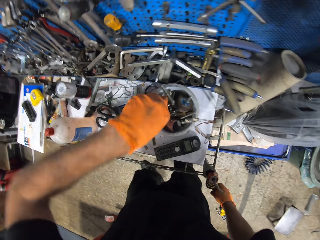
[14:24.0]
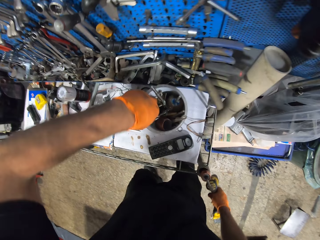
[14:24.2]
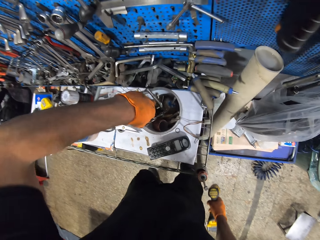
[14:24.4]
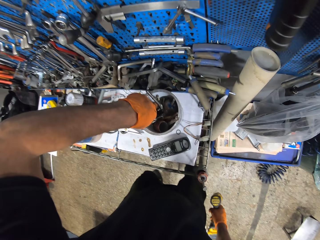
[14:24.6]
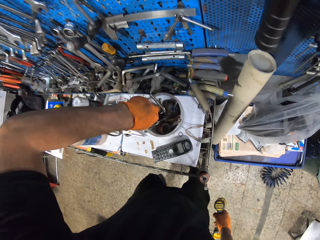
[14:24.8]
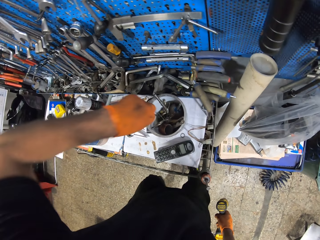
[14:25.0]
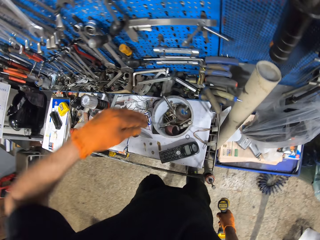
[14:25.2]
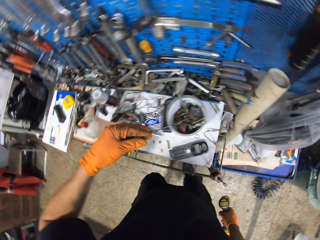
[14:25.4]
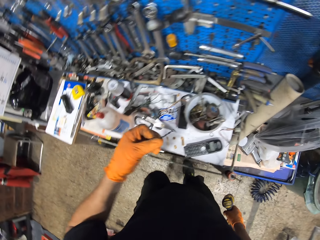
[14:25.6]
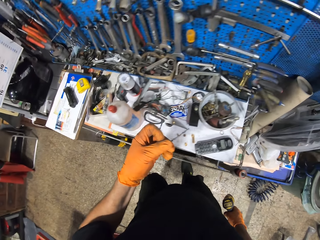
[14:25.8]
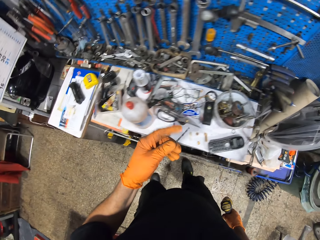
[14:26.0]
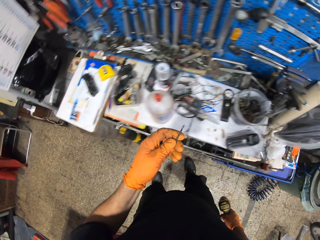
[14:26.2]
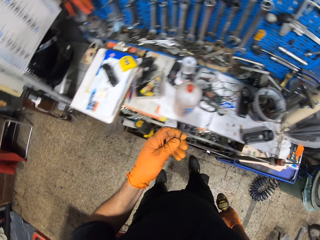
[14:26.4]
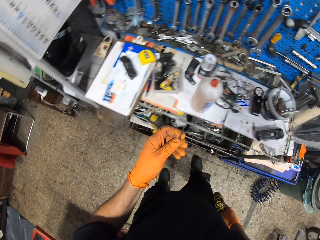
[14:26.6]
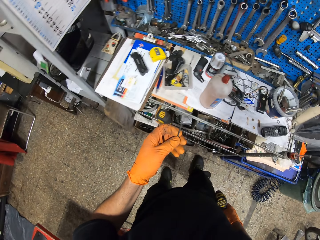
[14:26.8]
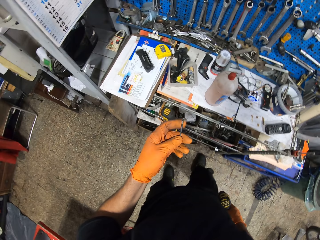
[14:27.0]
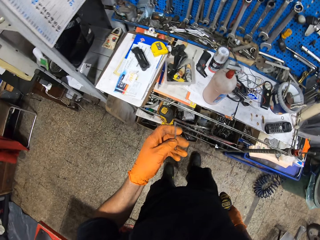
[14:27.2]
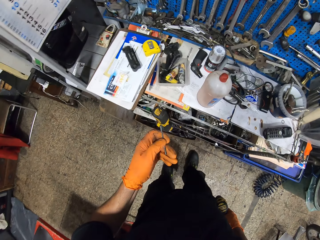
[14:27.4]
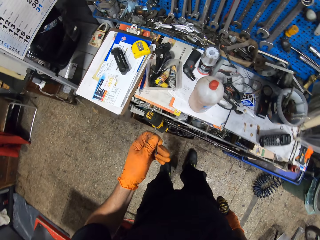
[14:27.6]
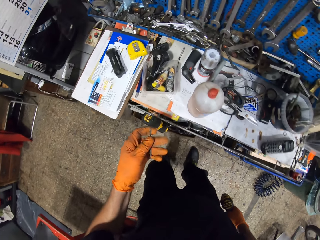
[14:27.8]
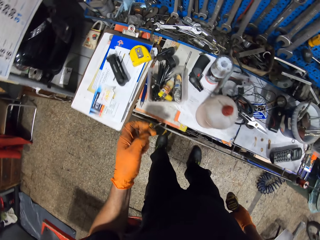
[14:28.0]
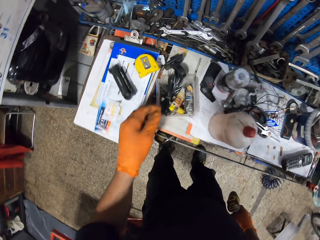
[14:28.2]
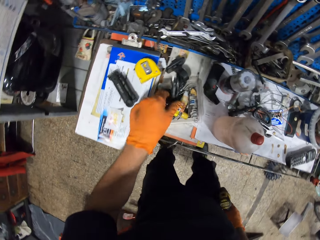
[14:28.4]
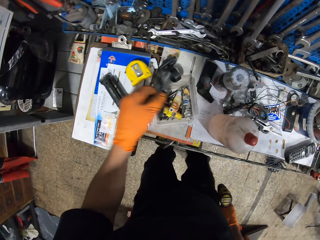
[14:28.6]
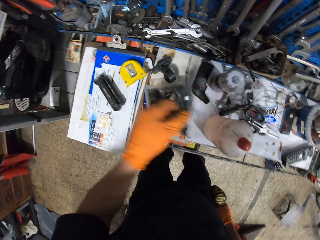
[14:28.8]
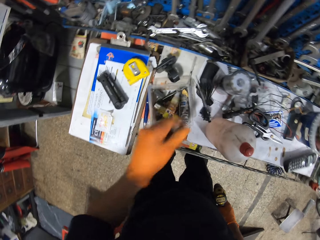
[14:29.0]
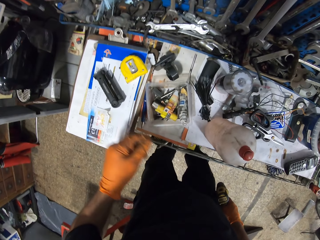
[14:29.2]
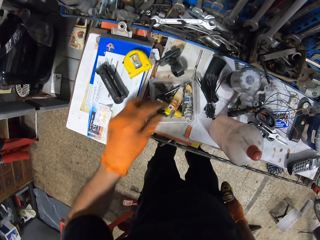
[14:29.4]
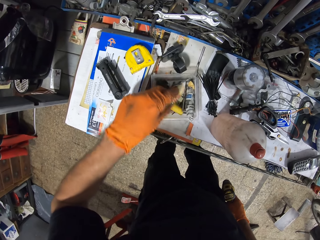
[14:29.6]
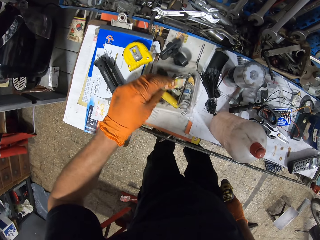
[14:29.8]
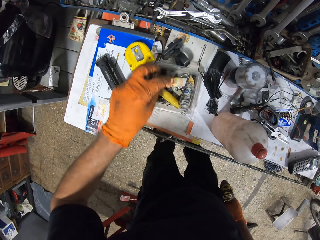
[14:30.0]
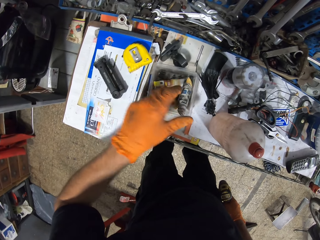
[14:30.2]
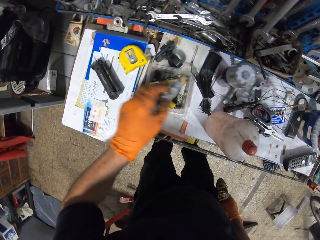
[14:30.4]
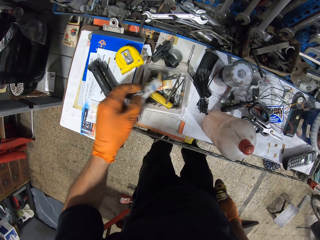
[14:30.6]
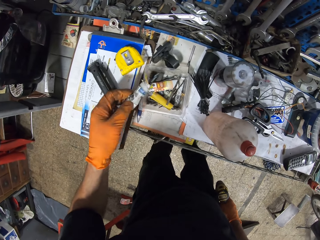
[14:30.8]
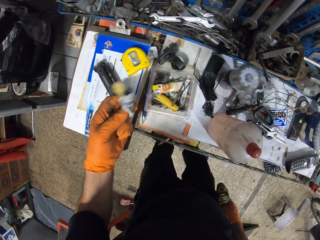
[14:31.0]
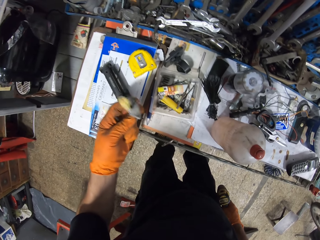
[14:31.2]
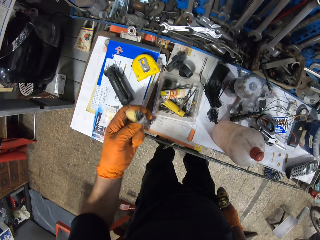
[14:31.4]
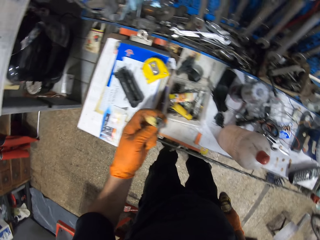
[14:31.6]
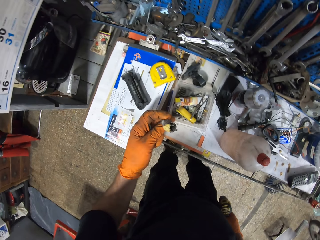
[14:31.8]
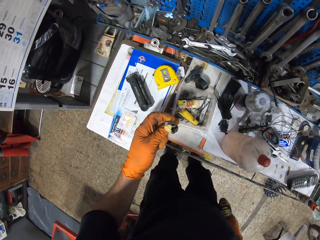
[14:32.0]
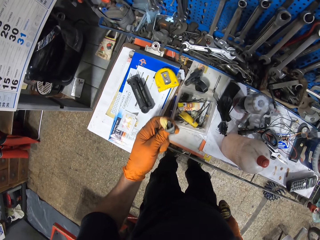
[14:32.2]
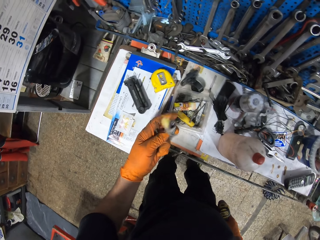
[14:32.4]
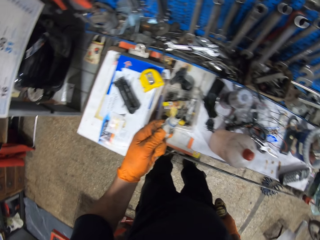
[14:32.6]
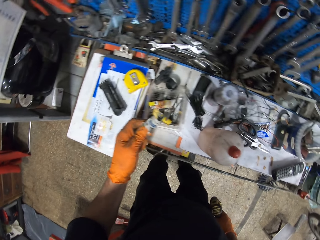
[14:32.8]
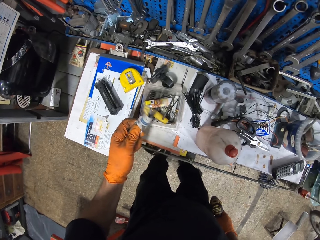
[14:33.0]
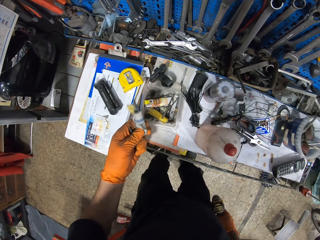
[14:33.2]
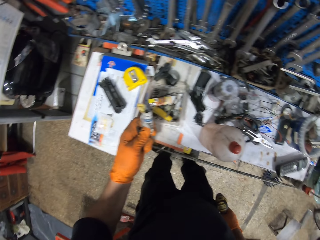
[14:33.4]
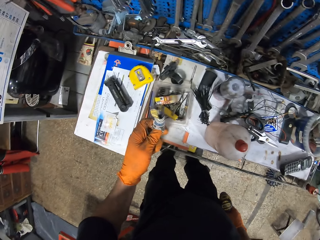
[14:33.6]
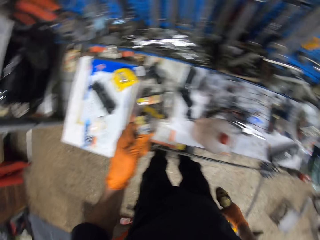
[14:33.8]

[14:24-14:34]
The camera wearer touches the tools on the tool tin. They pick a drill bit from the container. They pull a nail from the tool tin, look at the nail, and make a step. They pick a bundle of cable ties from the container. They drop the bundle of cable ties on the workbench. They touch something. They pick a bundle of drill bits from the container. They look at something.

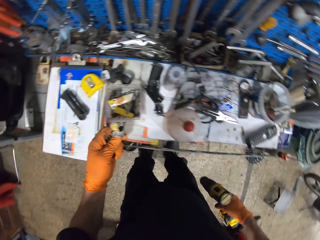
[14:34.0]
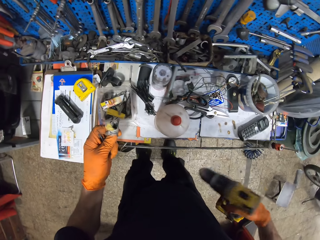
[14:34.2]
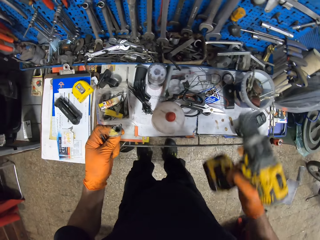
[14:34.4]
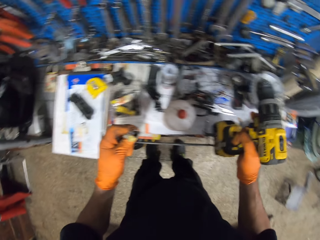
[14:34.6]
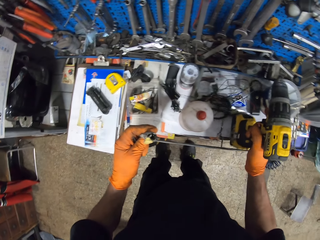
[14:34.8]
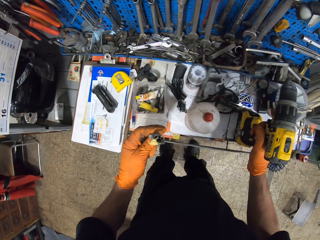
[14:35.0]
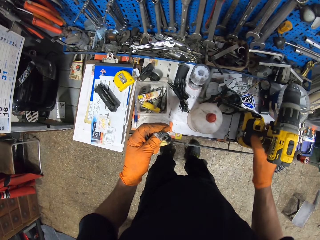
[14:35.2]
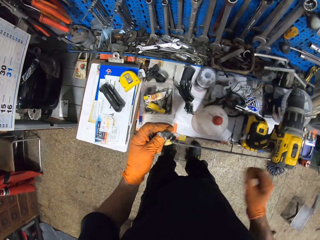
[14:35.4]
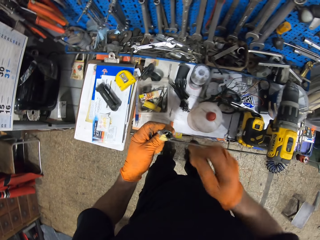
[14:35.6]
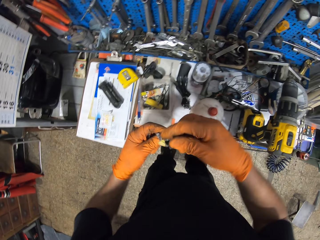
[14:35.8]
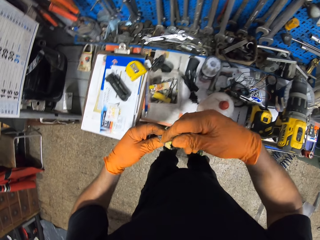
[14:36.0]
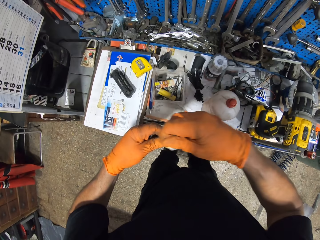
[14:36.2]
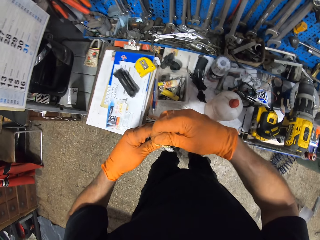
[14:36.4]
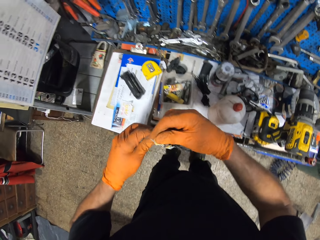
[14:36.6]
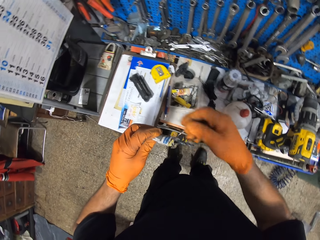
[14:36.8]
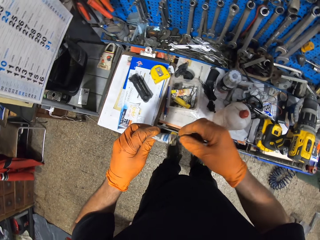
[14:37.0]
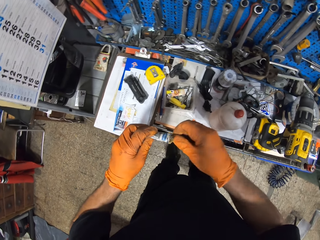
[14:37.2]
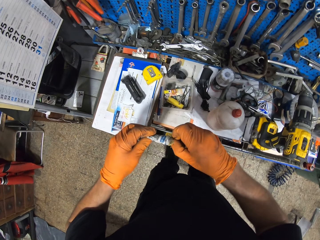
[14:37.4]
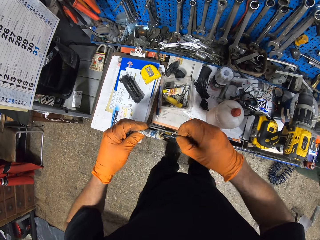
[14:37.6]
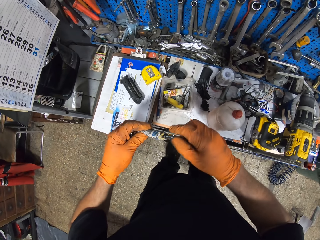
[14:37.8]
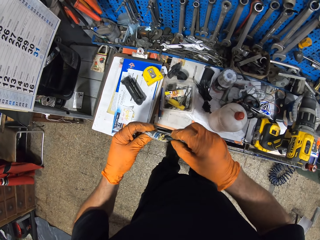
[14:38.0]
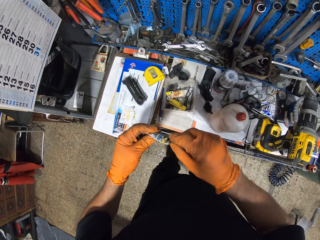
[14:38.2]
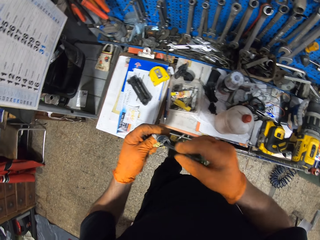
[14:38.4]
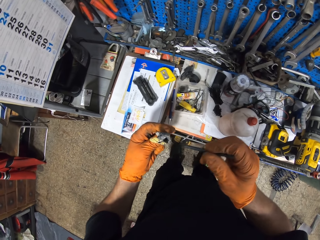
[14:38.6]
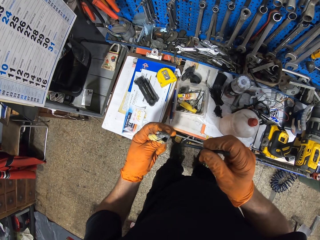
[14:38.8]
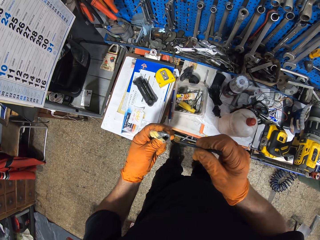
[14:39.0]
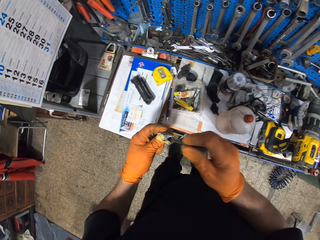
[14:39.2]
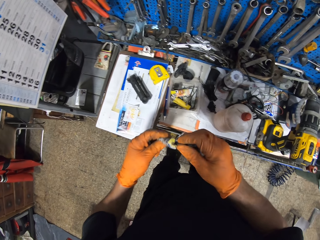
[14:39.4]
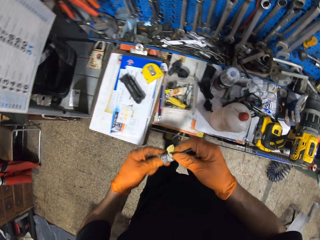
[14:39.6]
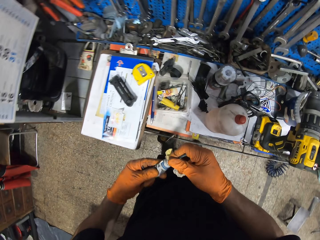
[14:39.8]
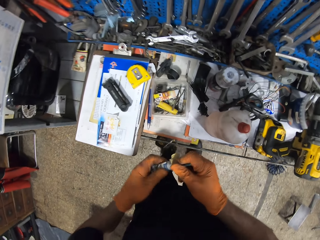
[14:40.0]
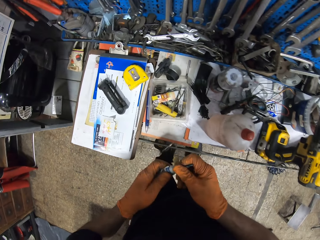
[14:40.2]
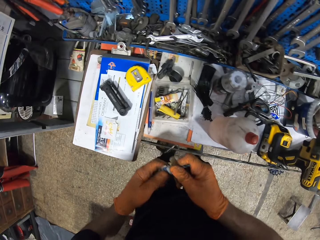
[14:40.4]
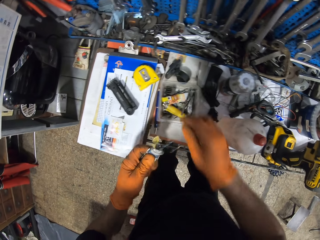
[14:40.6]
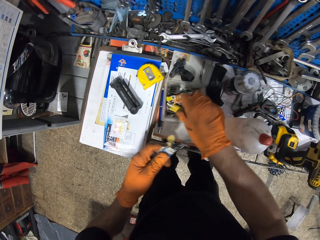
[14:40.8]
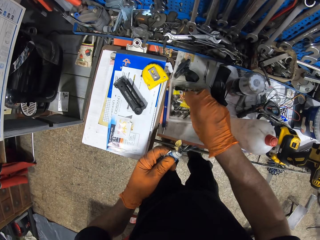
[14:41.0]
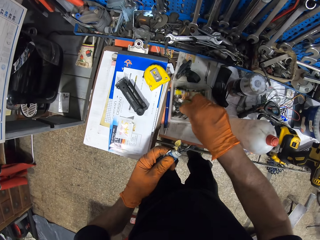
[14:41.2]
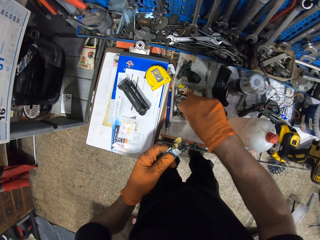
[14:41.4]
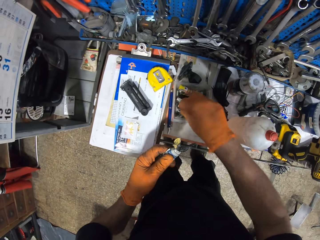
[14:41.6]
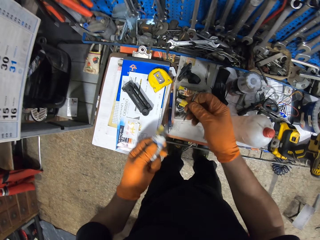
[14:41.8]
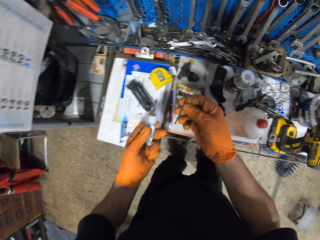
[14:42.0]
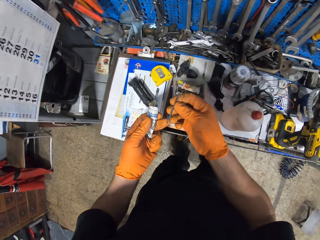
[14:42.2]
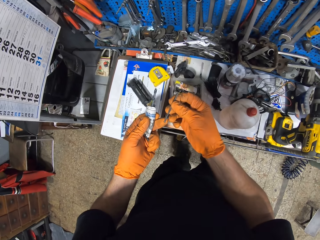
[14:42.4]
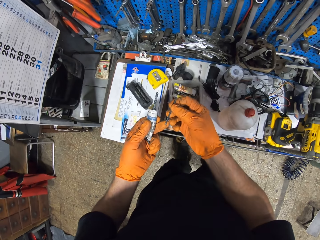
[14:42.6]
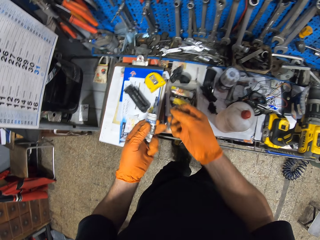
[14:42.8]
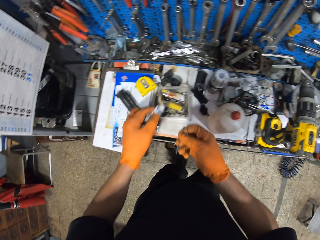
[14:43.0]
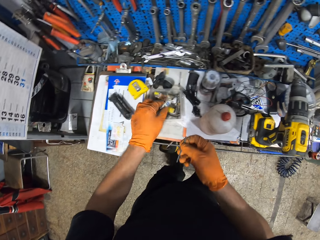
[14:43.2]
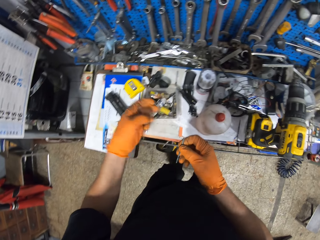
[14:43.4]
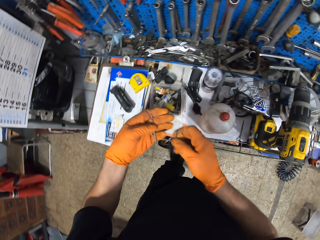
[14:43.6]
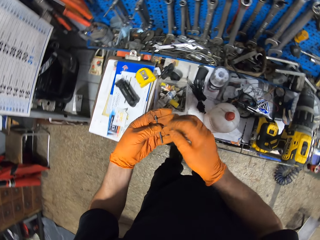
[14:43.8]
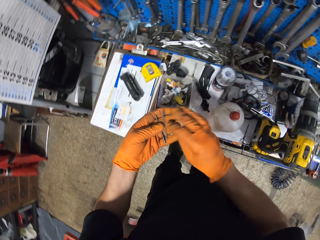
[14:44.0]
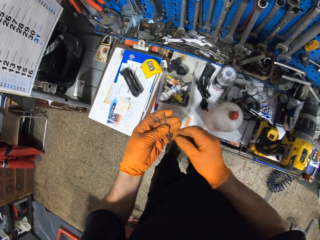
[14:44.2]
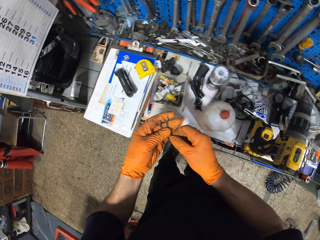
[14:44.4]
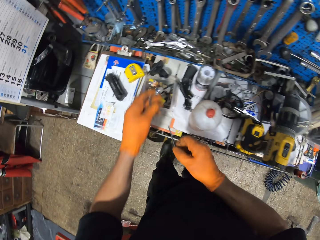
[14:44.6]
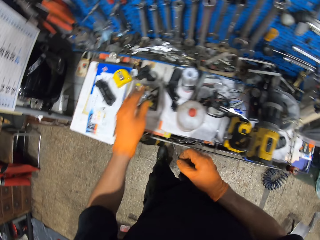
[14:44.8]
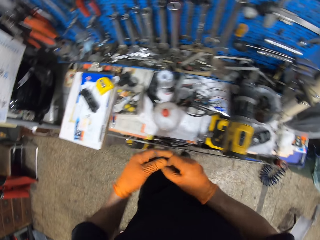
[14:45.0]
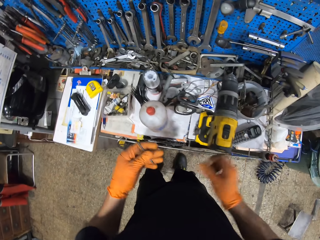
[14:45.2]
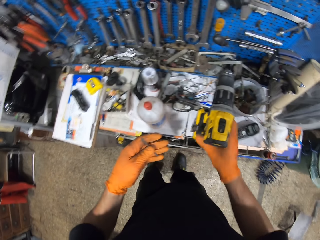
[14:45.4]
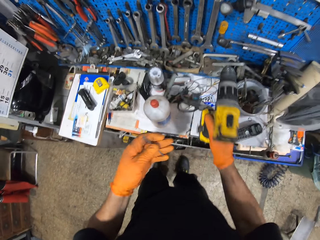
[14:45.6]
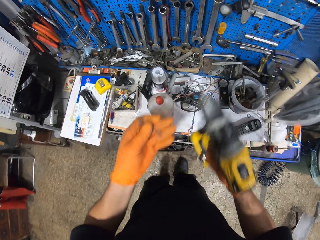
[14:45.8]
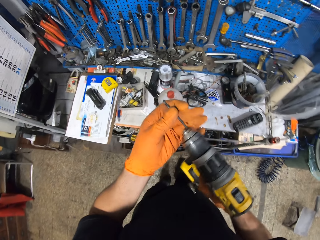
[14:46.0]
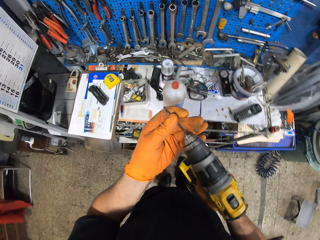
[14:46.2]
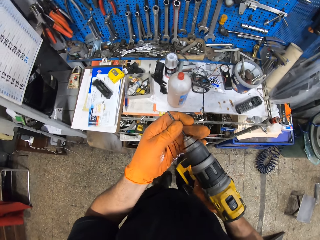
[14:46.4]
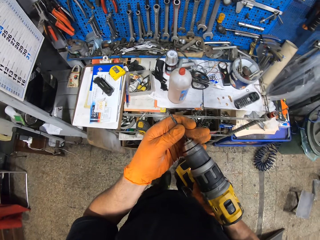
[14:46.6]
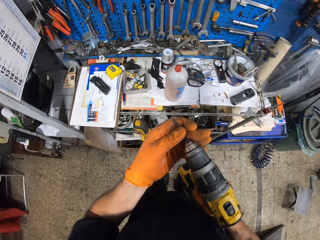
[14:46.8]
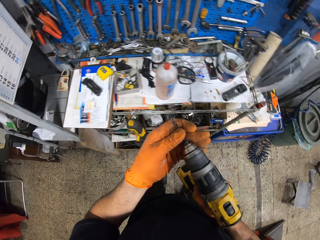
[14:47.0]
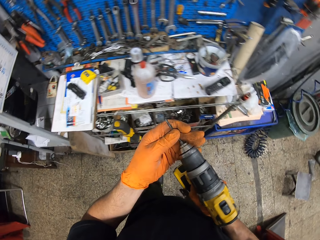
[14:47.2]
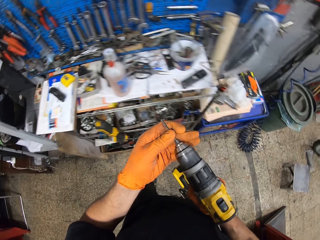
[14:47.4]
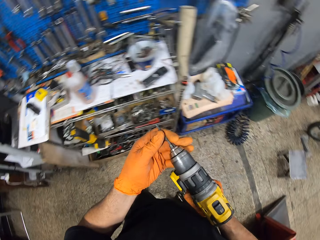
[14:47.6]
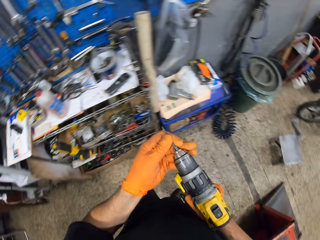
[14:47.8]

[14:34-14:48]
The camera wearer lifts the drill. He drops the impact drill on the workbench. He holds something with both hands. He tears the paper. He opens something. He removes a drill bit from the bundle of drill bits. He pulls the lid of something and looks at something. He puts the drill bit in the bundle of drill bits. He closes something and touches something. He picks a drill bit or nail from the container and looks at the nail. He drops the bundle of drill bits in the container. He holds the nail. He drops the drill bit on his left hand and picks the drill bit from his left hand. He looks at the nail. He drops the drill bit in the container and passes the drill bit to his left hand. He picks the impact drill from the workbench and attaches the drill bit to the impact drill. He walks around.
